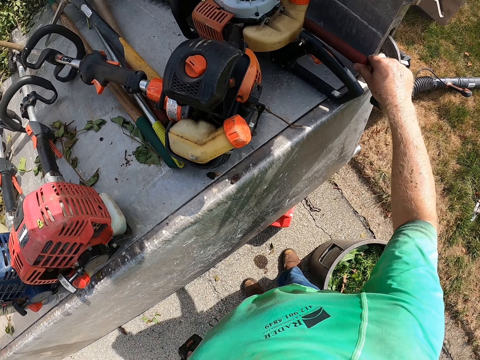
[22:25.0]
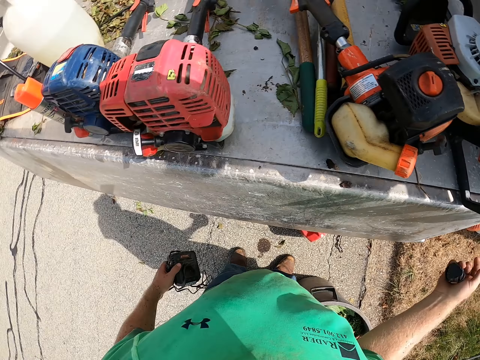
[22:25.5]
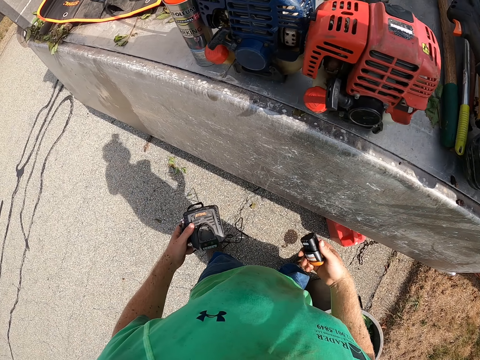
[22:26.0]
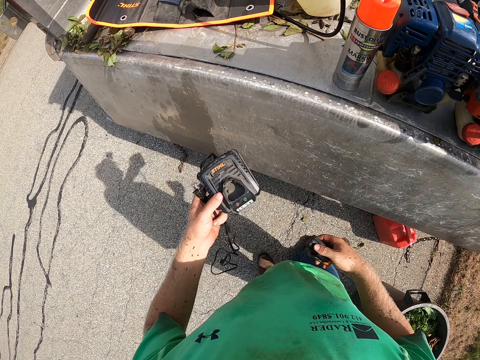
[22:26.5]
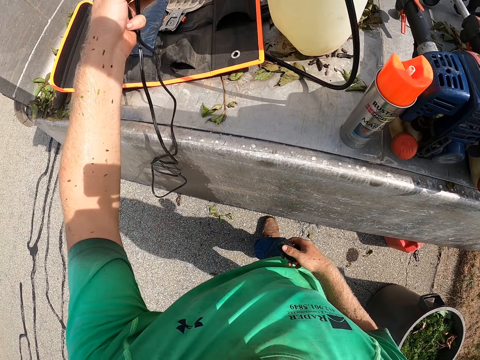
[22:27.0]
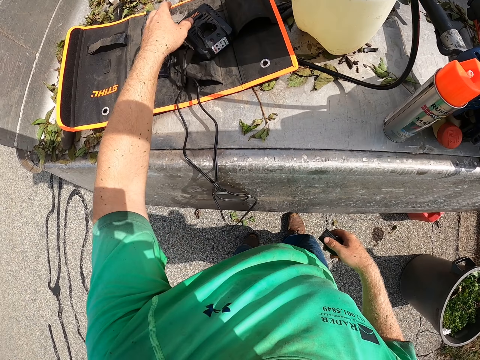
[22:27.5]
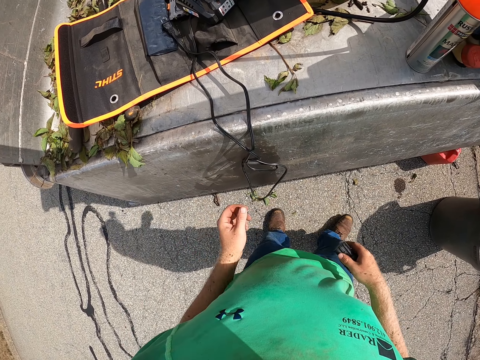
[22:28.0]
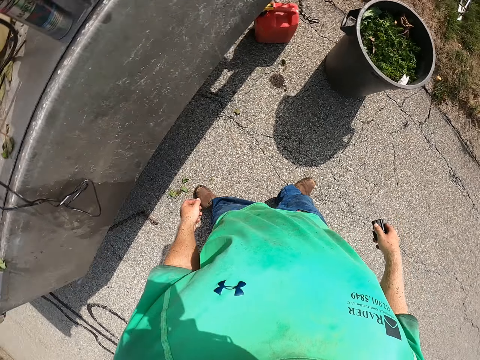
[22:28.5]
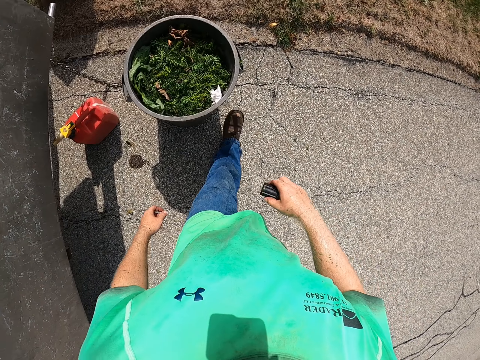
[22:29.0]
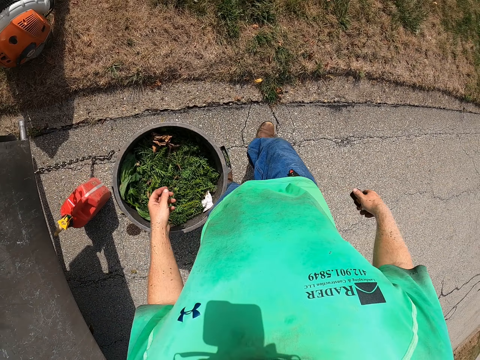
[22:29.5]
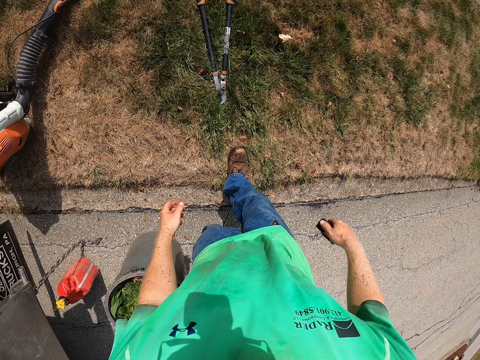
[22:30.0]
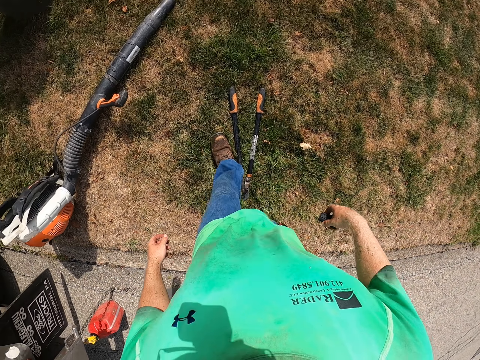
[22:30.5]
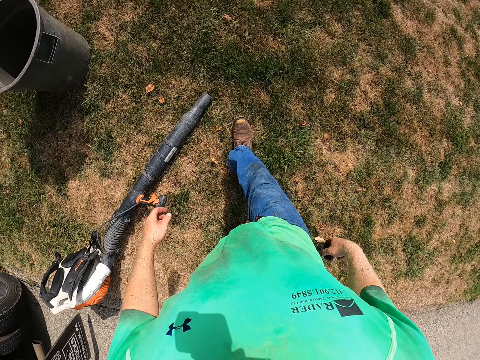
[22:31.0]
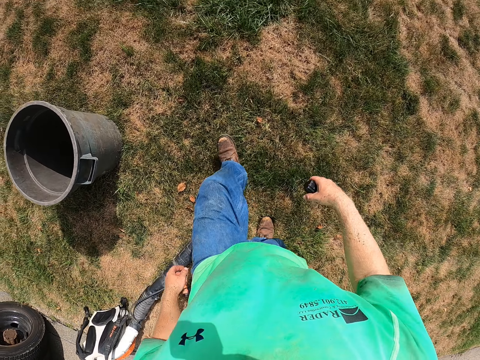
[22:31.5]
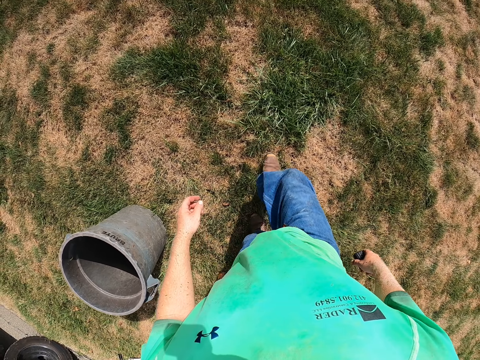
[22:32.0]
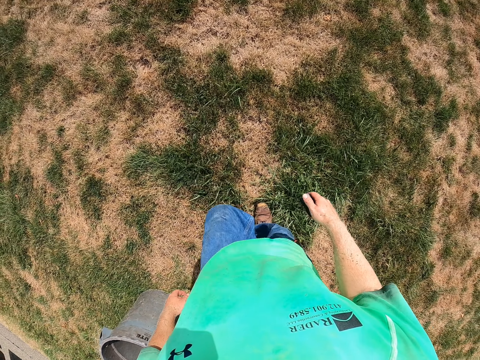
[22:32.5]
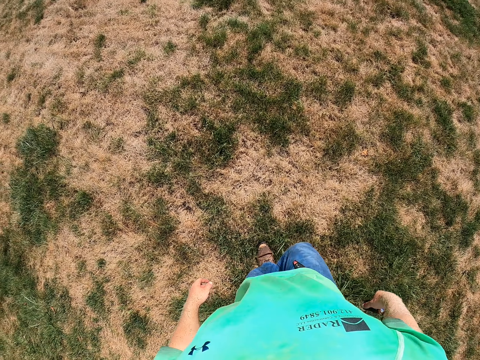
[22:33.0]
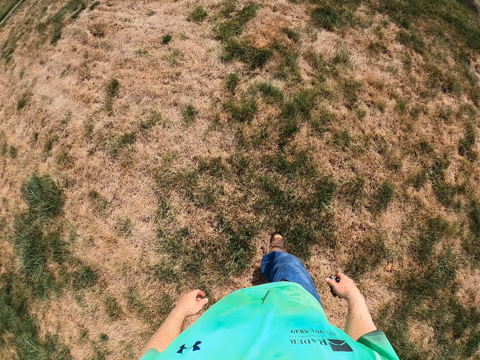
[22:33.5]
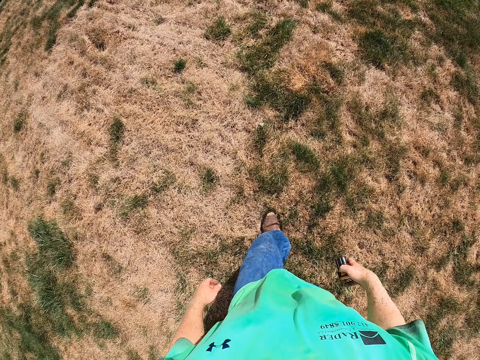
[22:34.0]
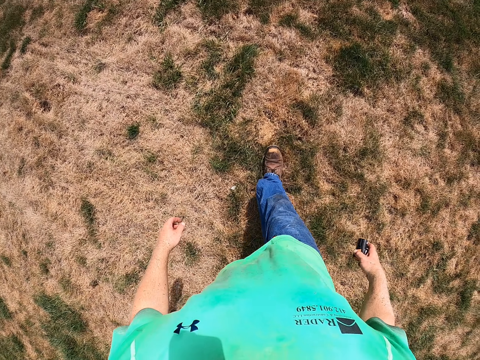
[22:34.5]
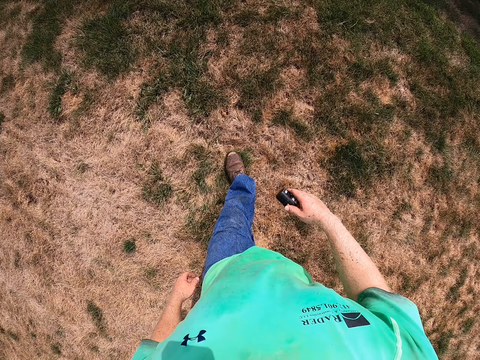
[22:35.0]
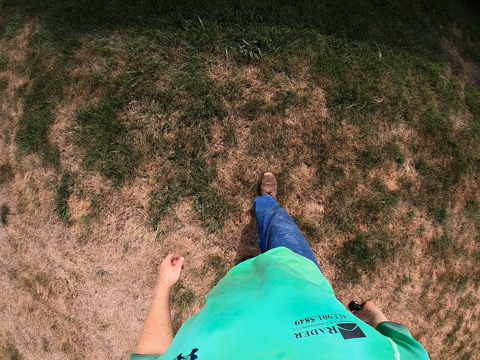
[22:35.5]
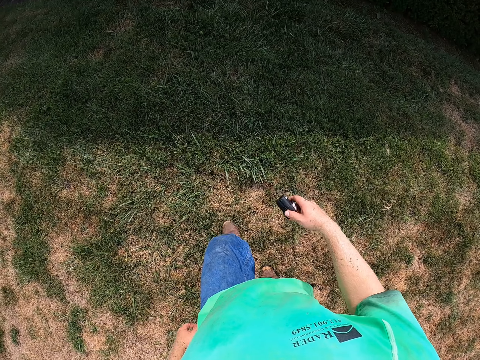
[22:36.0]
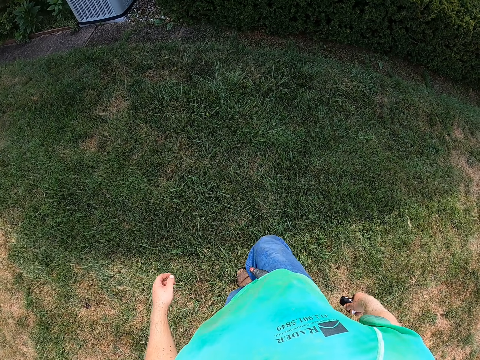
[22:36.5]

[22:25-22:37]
The camera wearer drops the power tool battery in his left hand in the truck, on a mat.

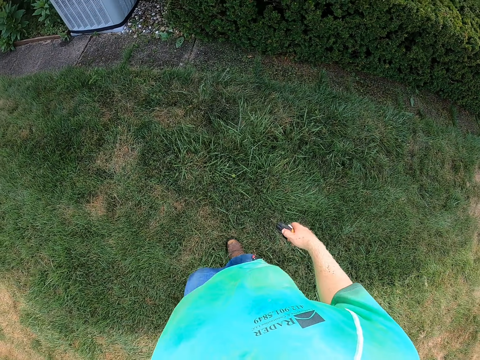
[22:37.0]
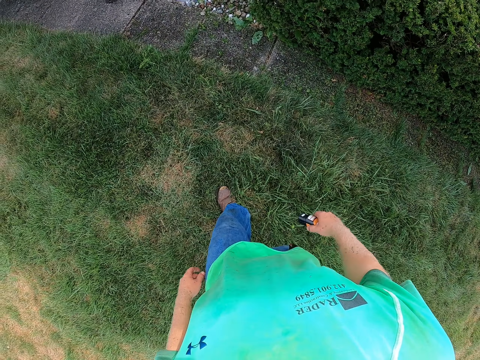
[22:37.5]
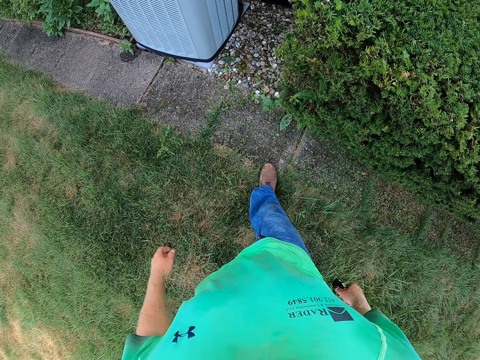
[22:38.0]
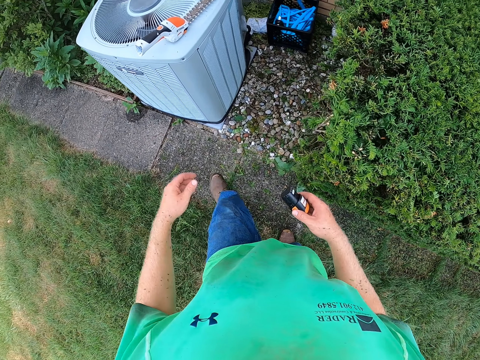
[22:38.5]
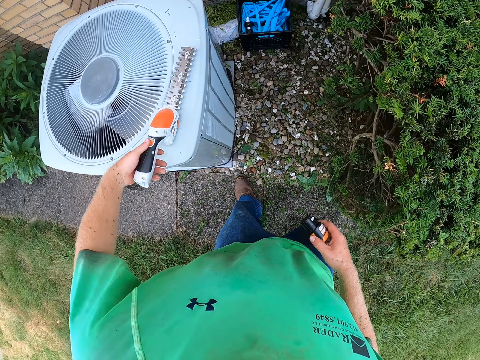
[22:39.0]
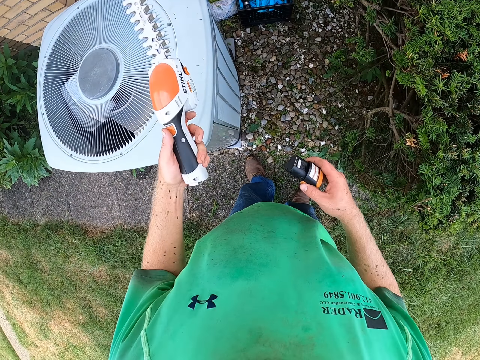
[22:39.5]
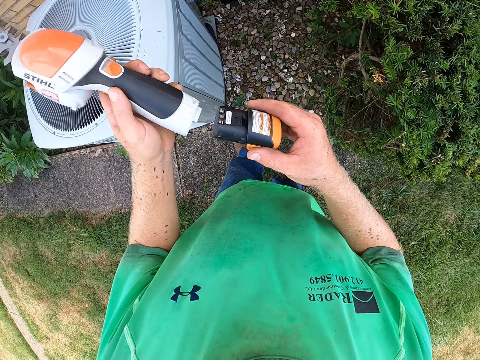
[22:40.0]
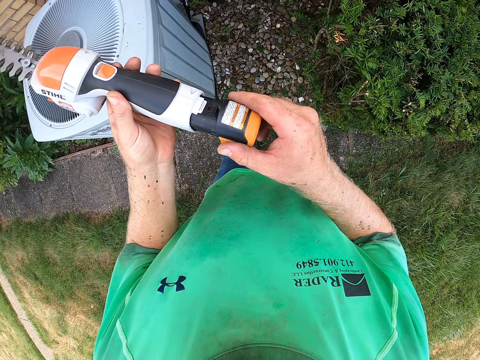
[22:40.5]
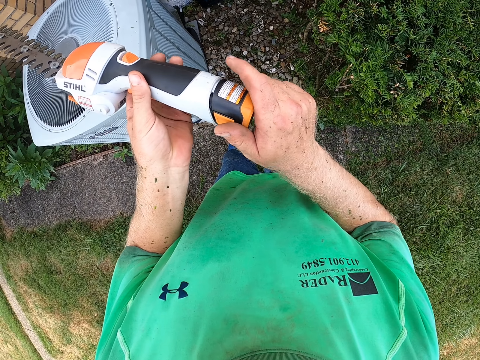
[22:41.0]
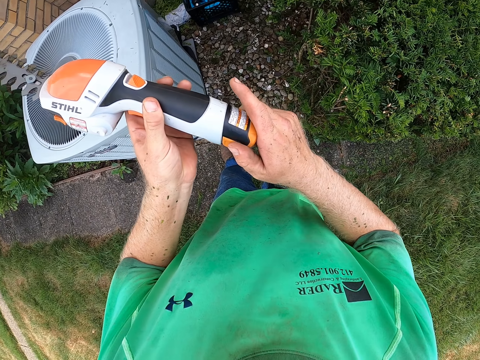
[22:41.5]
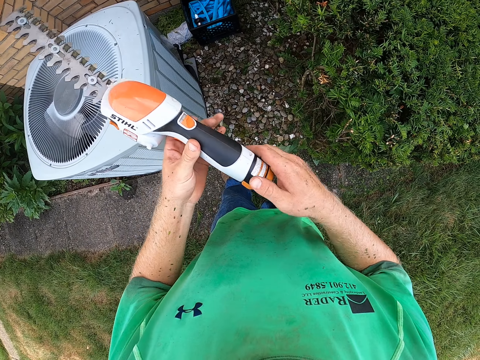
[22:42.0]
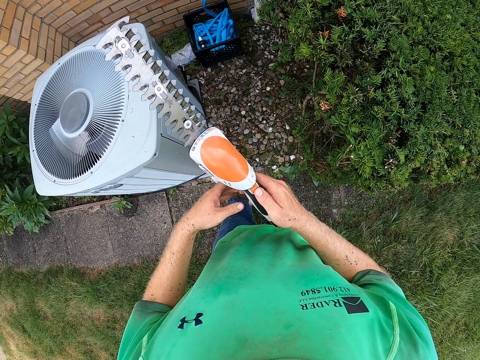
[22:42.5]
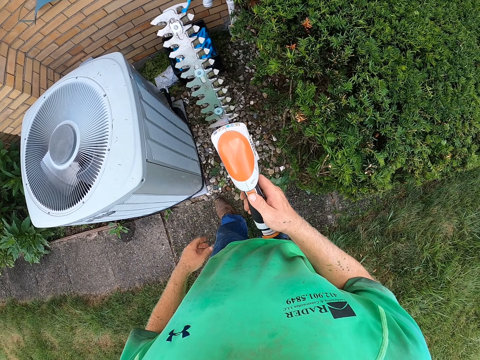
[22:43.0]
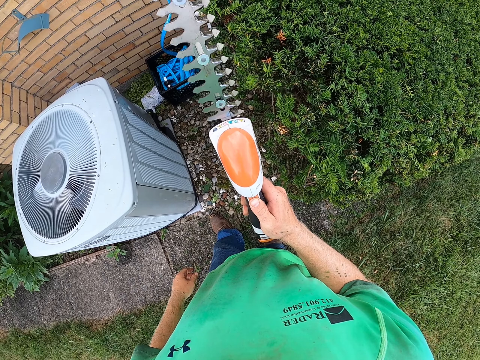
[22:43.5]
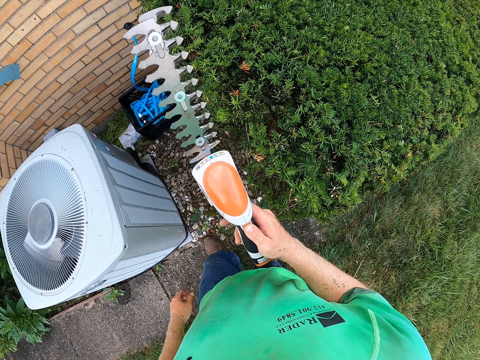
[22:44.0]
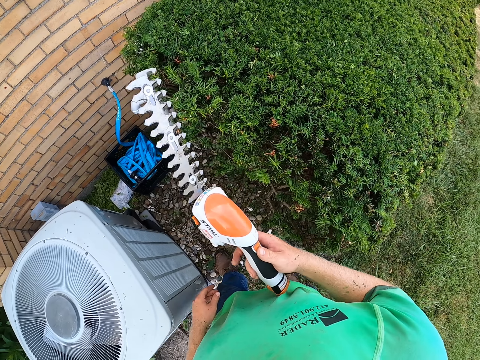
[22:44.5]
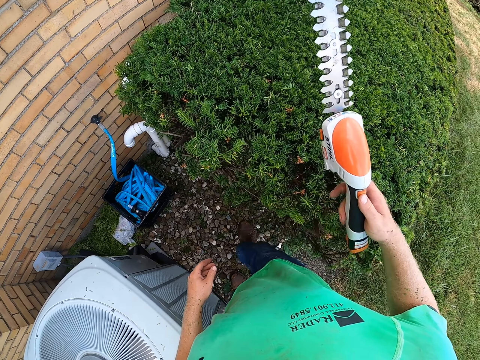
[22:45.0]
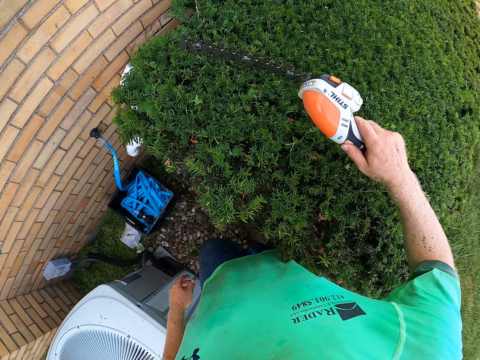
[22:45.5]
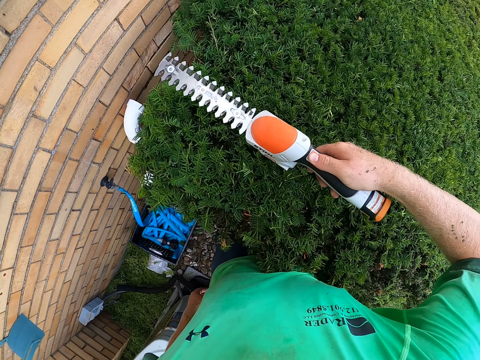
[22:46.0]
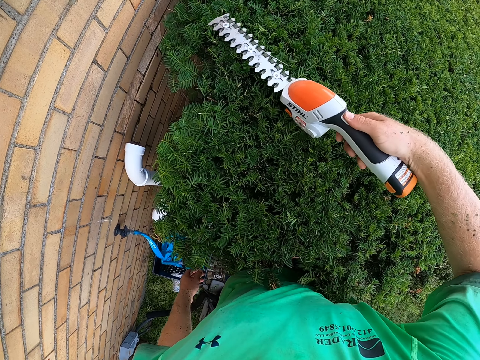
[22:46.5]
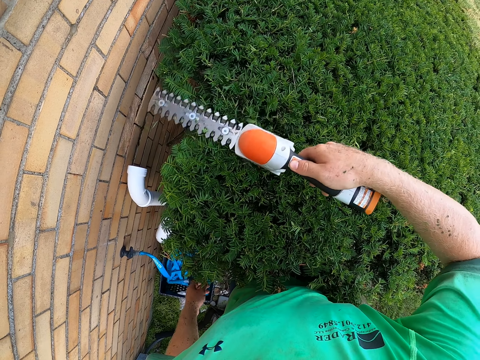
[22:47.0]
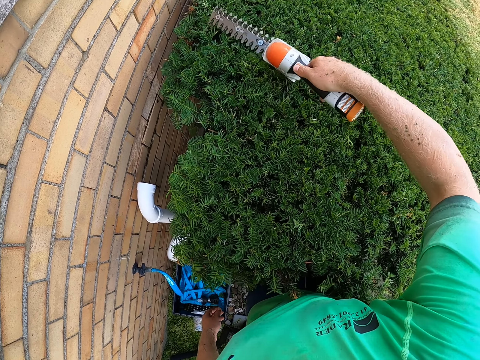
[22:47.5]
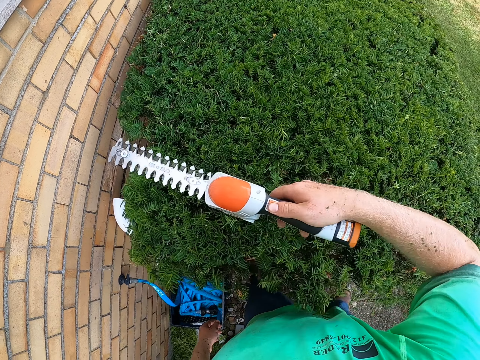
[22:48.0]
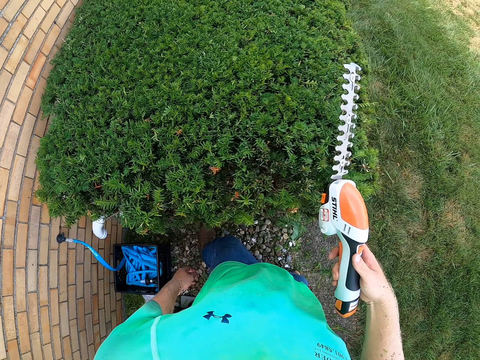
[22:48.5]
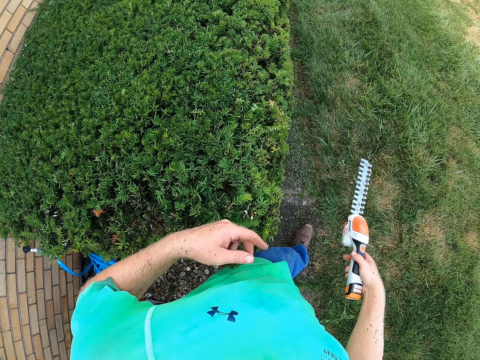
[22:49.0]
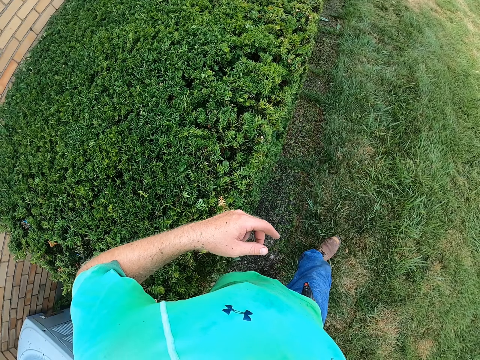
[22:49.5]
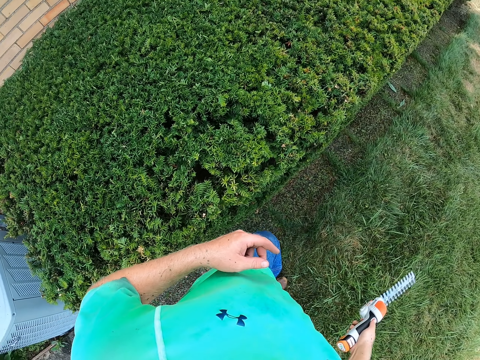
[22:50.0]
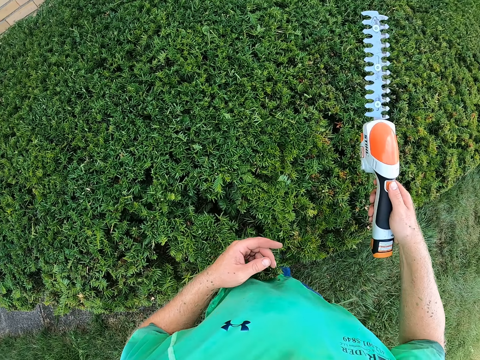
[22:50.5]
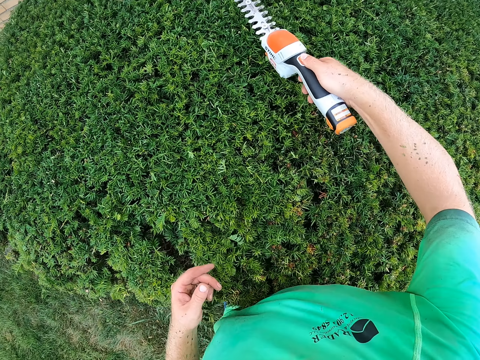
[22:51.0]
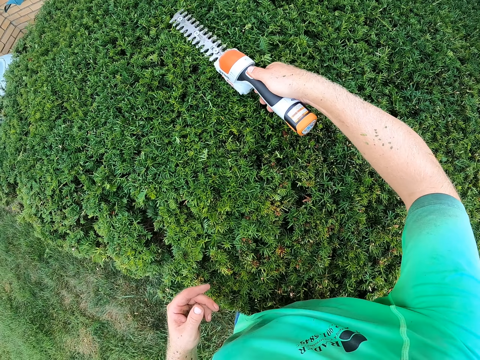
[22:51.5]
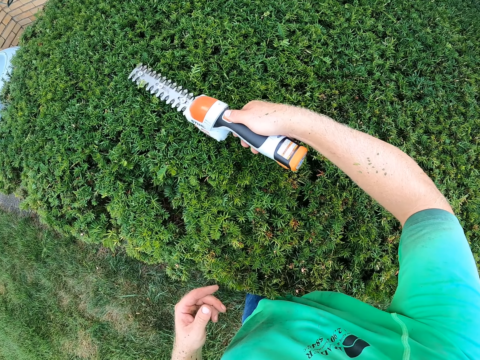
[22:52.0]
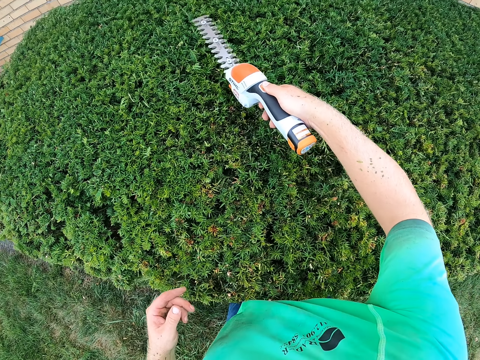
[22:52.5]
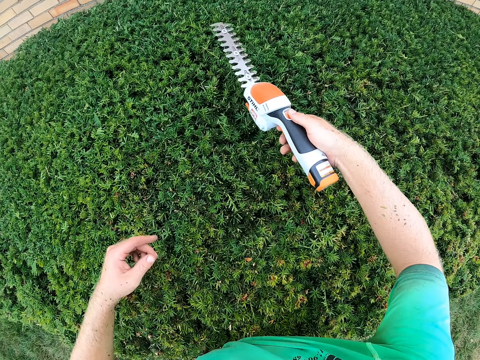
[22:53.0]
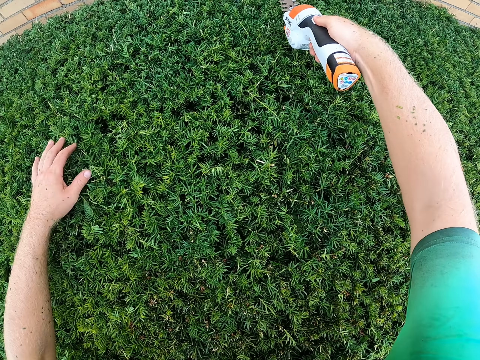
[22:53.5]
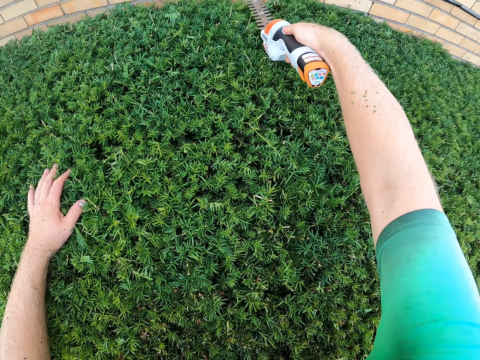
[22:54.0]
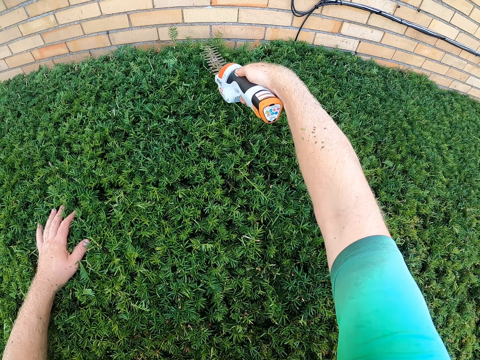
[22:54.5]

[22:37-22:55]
The camera wearer picks up a garden pruner or hedge trimmer from the top of a washing machine with his left hand. He inserts the battery in his right hand into the garden pruner in his left hand. He passes the garden pruner in his left hand to his right hand. He turns on the garden pruner with his right hand. He trims the shrubs with the hedge trimmer or grass shear in his right hand. He lifts the grass shear. He walks. He trims the shrubs with the hedge trimmer in his right hand. He lifts the grass shear. He places his left hand on the shrubs.
